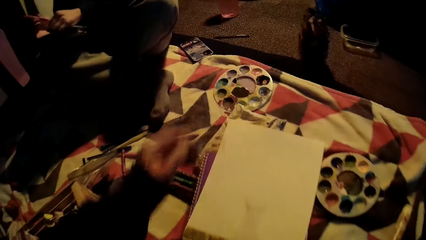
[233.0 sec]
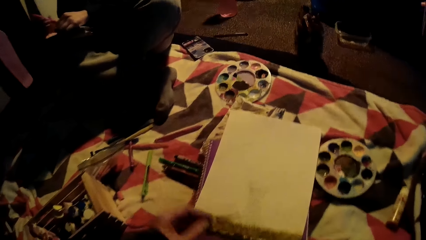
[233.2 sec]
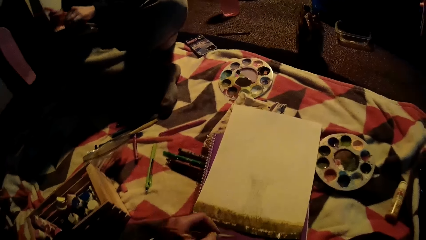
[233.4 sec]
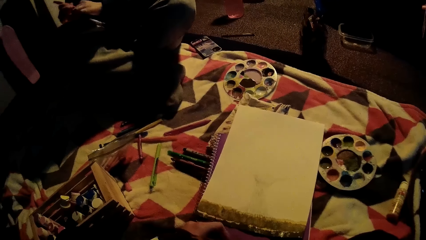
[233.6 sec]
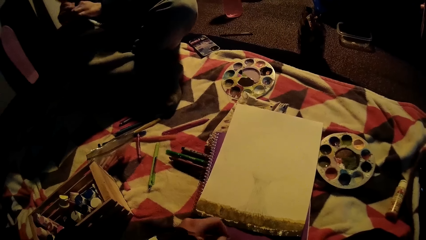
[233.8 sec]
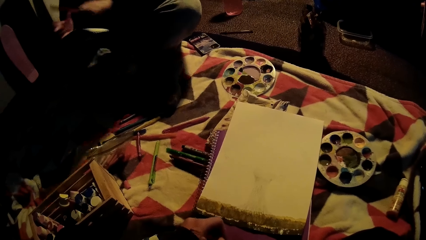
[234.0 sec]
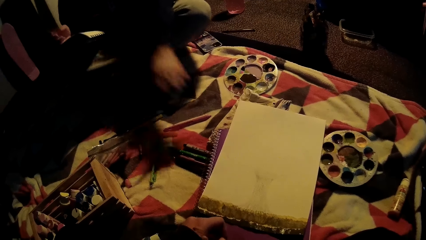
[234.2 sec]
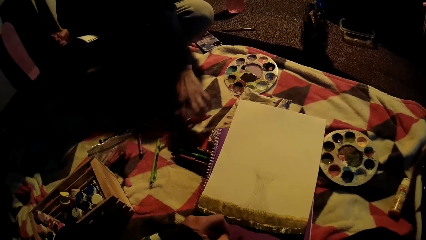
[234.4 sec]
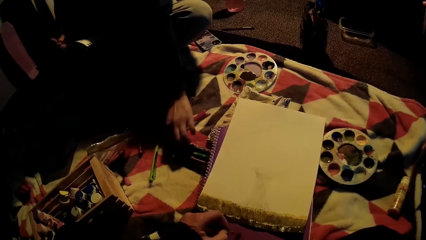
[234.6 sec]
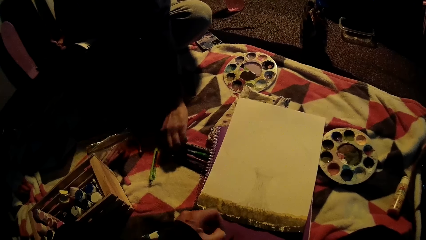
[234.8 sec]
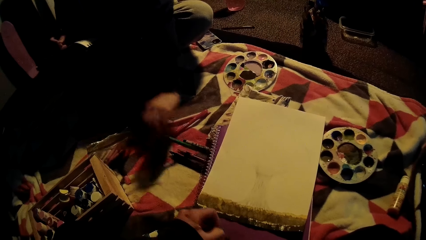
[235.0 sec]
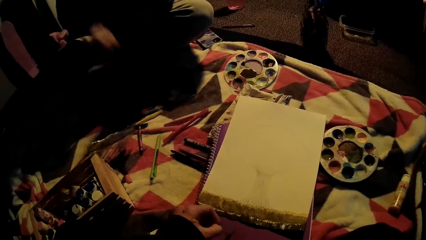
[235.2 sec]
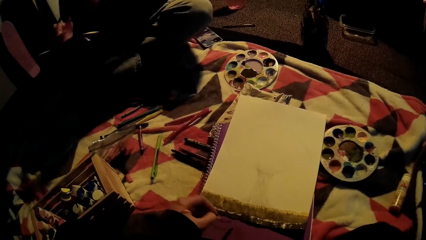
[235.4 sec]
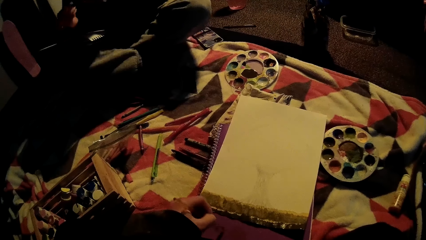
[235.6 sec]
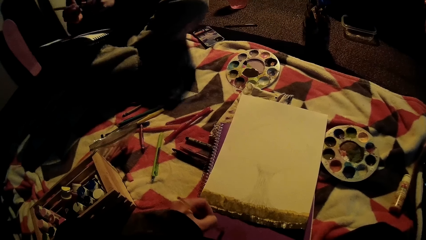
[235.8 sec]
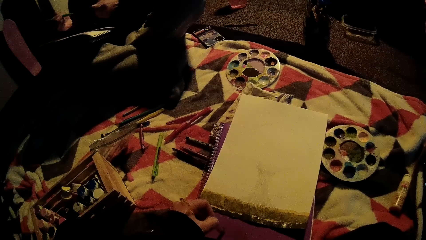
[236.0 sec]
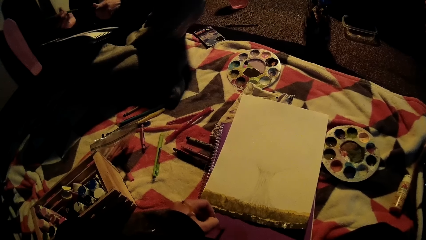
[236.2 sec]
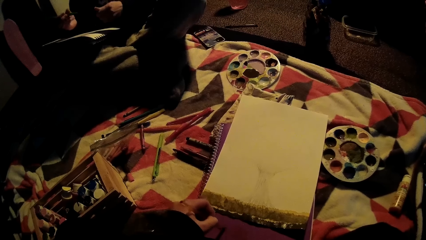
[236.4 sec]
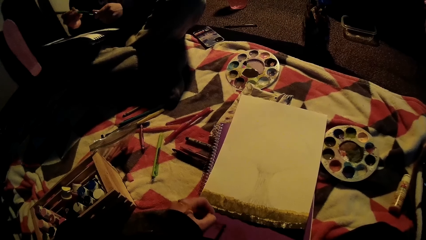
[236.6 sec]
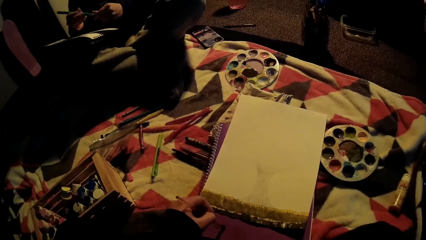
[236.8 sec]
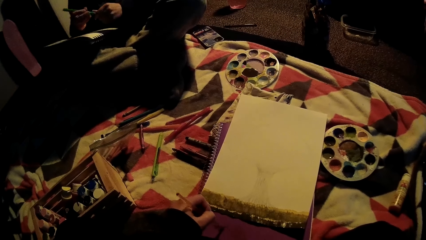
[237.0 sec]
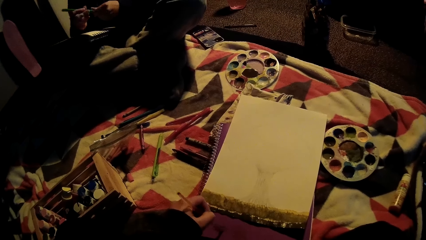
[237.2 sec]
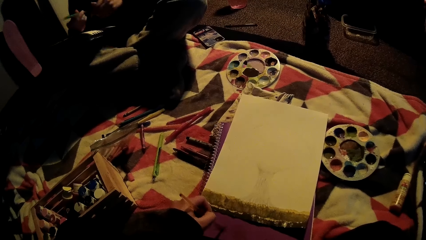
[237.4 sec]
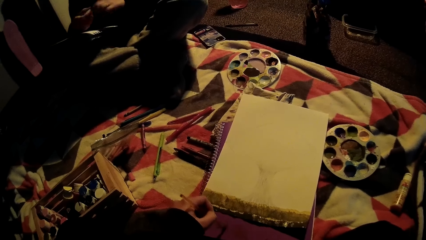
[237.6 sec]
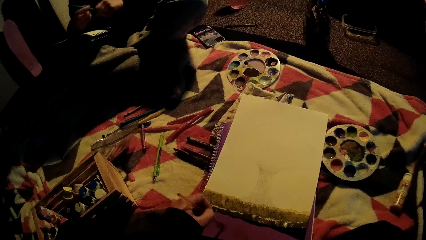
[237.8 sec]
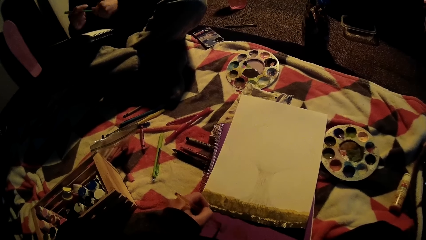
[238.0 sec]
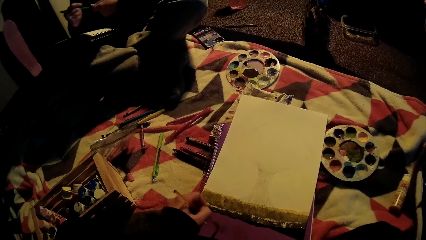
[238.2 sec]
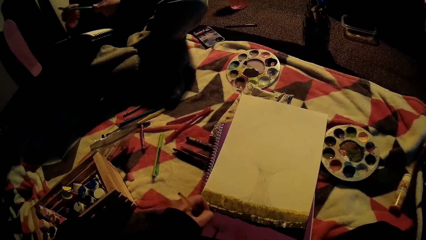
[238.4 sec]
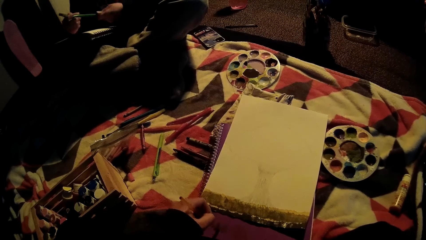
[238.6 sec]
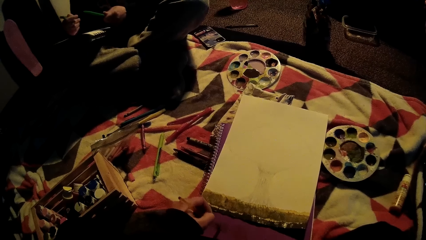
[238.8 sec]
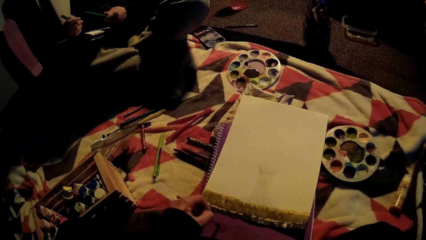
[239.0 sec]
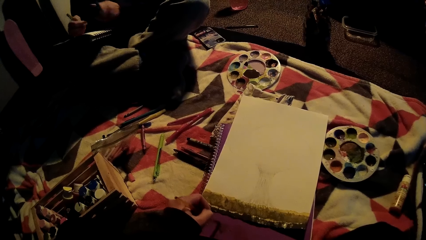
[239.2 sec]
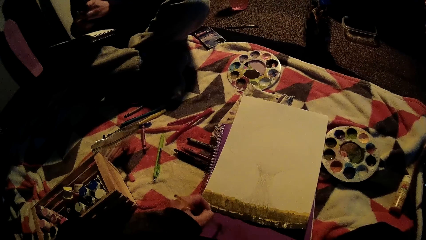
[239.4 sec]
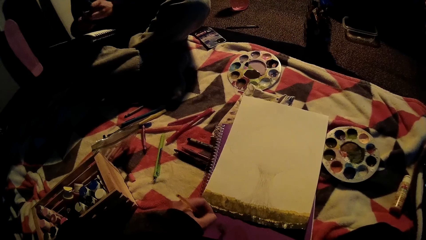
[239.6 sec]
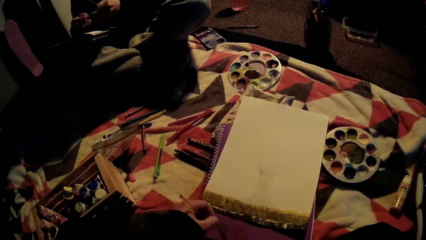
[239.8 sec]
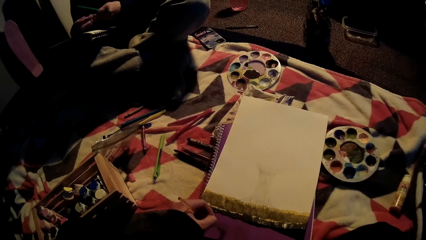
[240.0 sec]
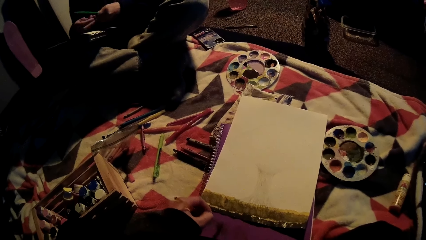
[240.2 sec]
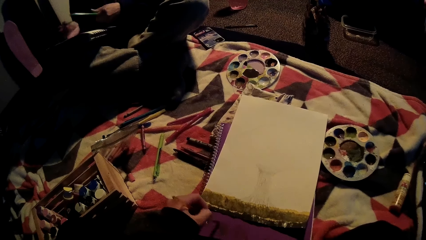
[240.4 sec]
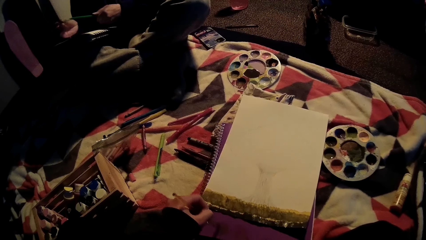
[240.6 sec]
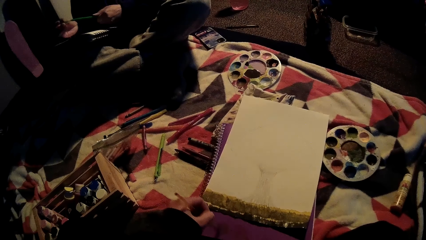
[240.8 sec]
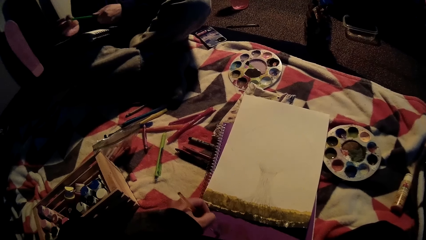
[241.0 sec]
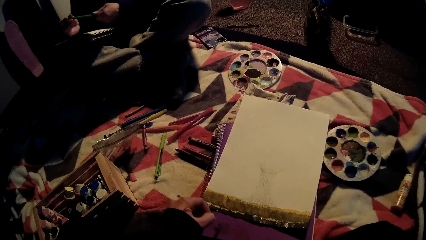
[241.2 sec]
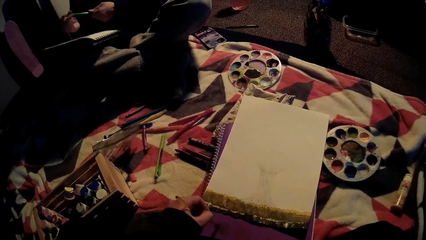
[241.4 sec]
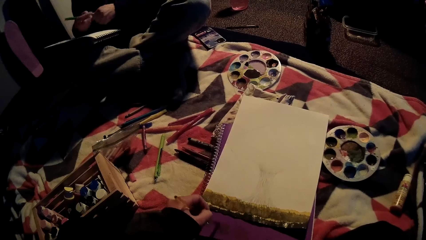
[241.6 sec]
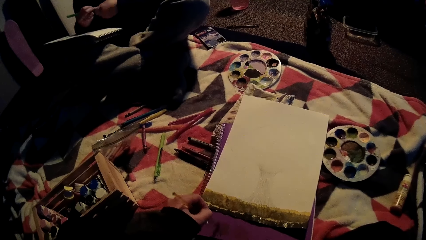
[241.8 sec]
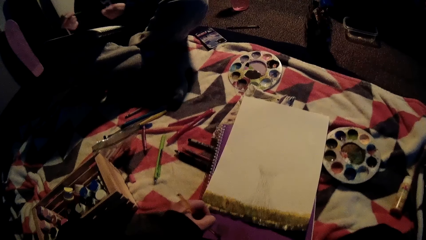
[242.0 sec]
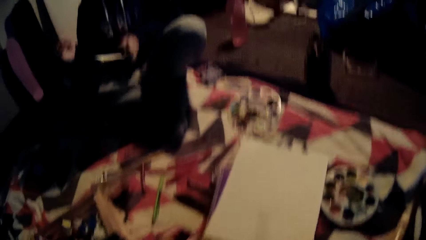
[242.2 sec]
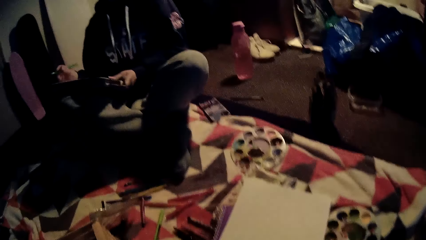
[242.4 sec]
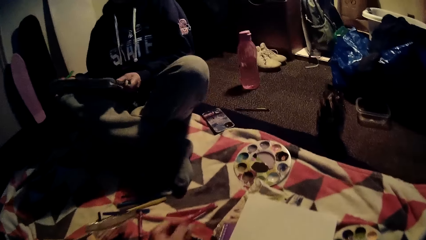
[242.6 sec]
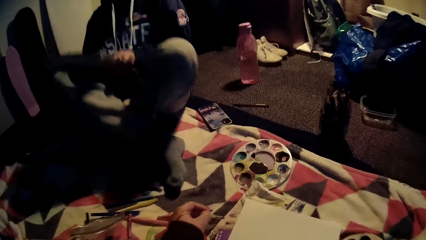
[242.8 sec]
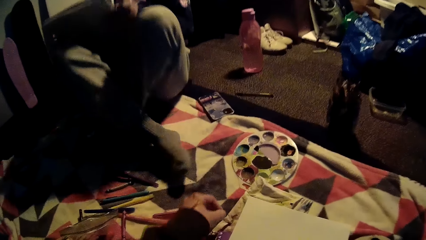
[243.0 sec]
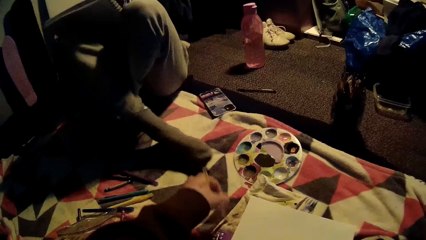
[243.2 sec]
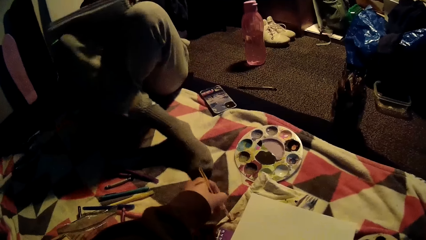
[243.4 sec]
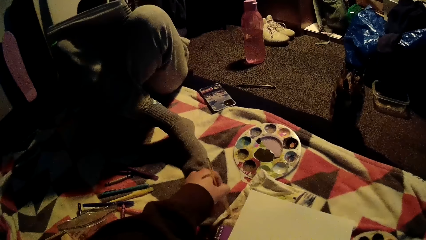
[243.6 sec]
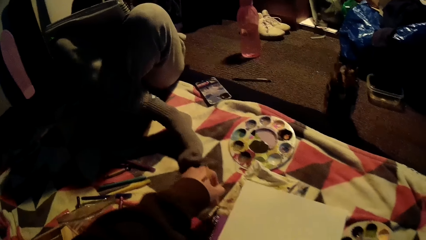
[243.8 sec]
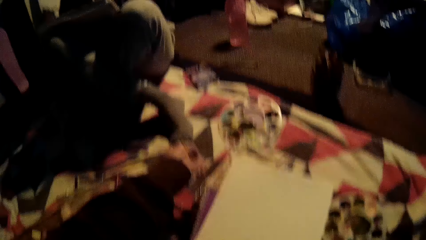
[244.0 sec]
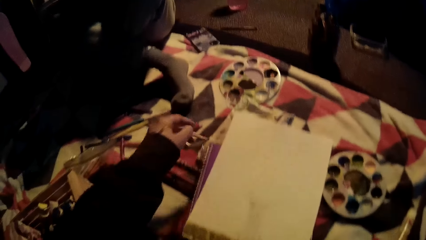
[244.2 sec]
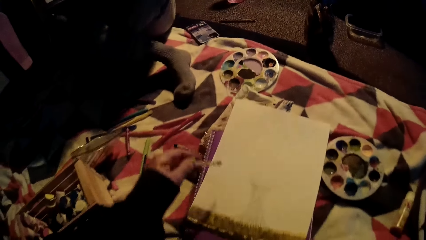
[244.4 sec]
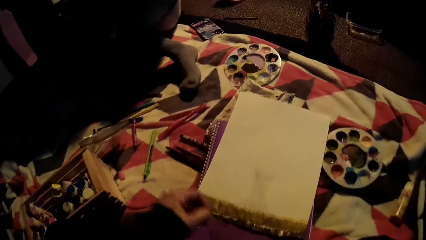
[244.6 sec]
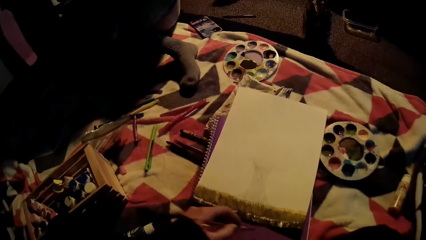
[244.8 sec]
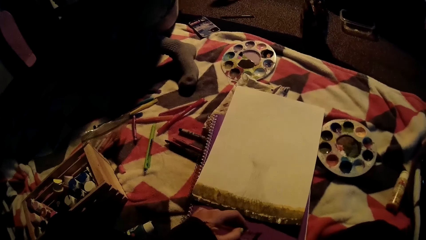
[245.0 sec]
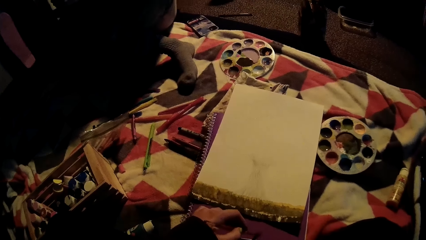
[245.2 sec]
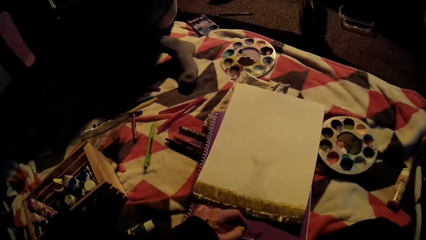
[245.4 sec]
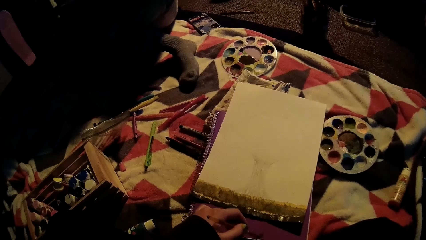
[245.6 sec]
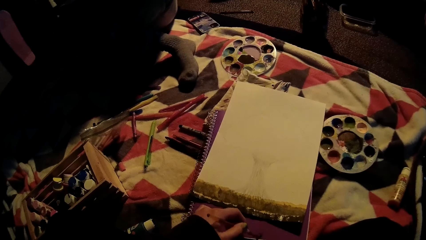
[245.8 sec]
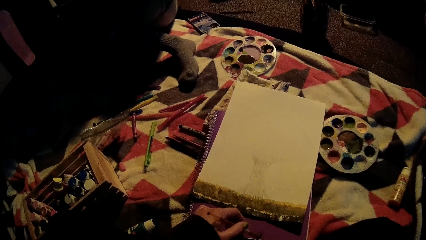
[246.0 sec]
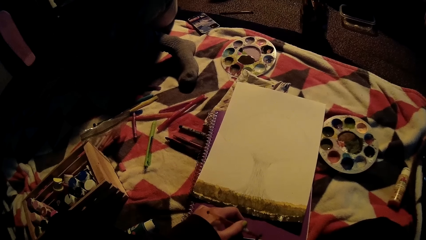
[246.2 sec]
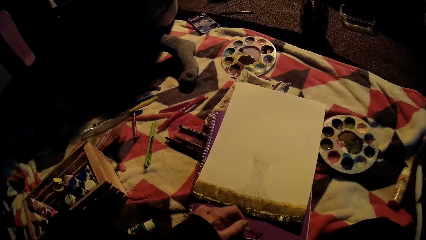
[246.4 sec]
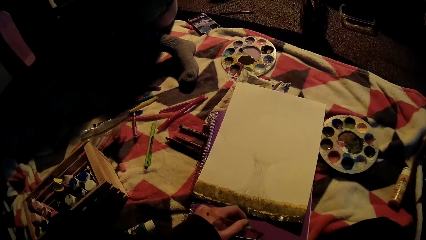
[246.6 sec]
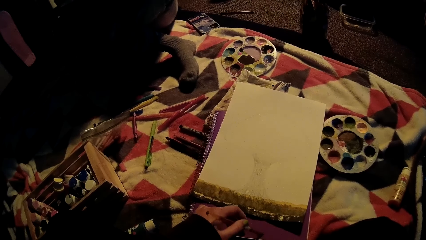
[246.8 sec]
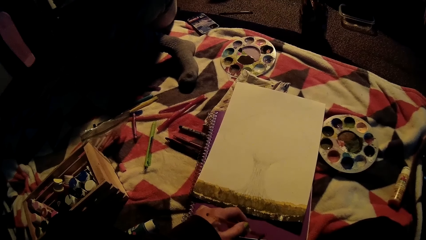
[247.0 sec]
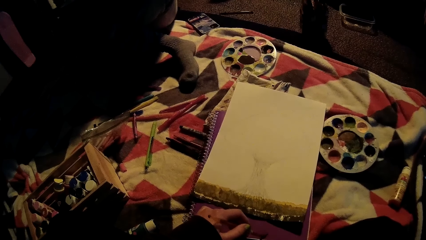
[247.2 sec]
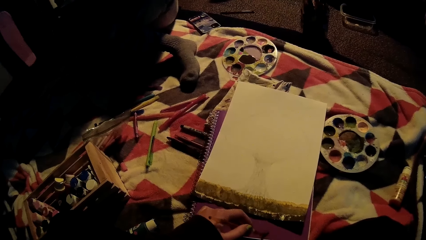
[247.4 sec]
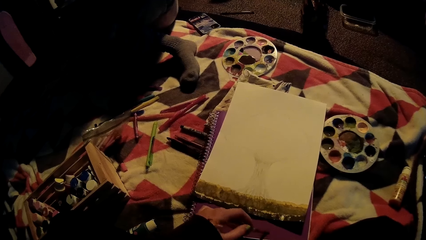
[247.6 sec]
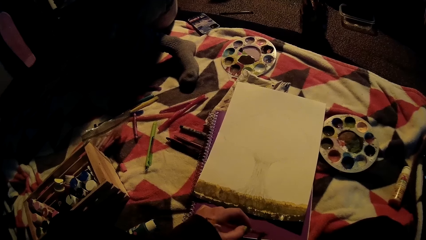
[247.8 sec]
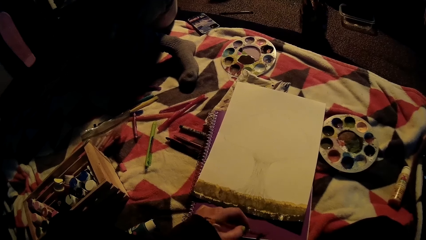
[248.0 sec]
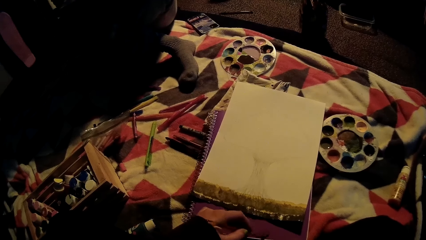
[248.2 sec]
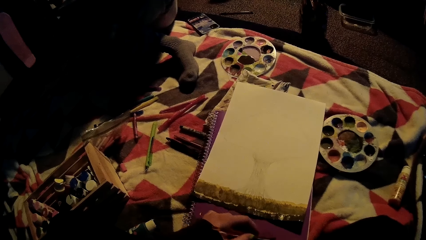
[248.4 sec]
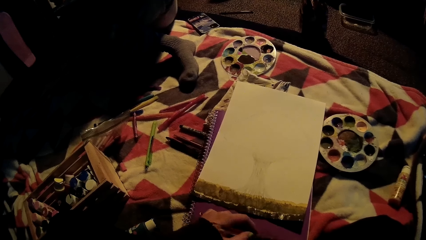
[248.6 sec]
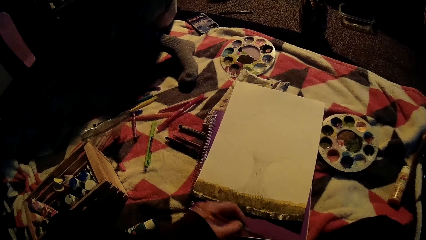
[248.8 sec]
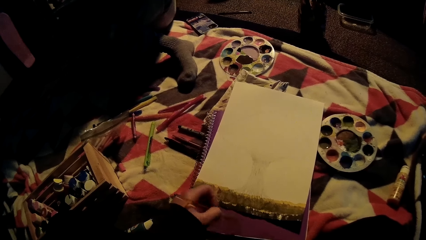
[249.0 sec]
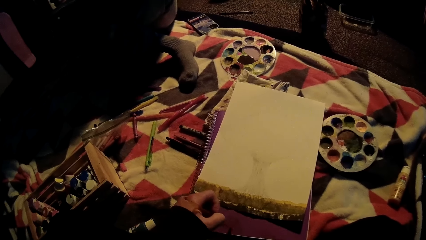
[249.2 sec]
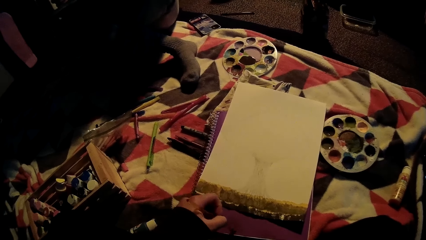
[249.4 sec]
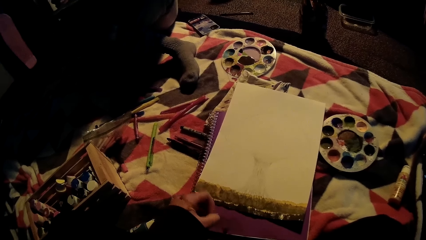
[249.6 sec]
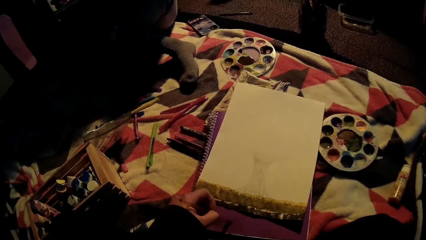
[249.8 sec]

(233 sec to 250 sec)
The camera wearer takes off paint from the top of a purple jotter with the paintbrush in her left hand. She cleans the paintbrush in her left hand on a piece of white fabric. She takes off paint from the top of the purple jotter with the paintbrush in her left hand. She paints on the book cover.
